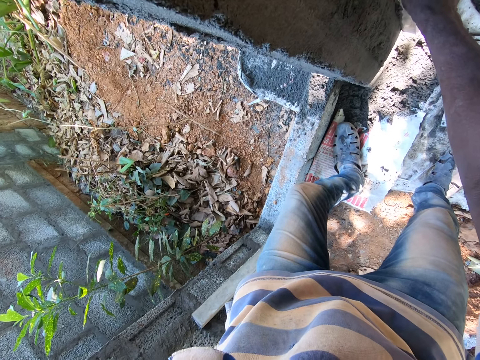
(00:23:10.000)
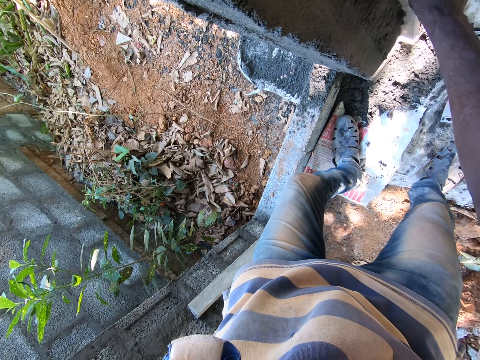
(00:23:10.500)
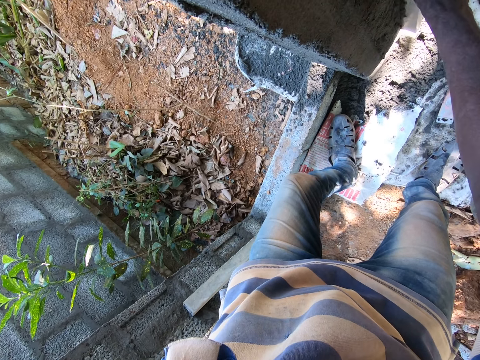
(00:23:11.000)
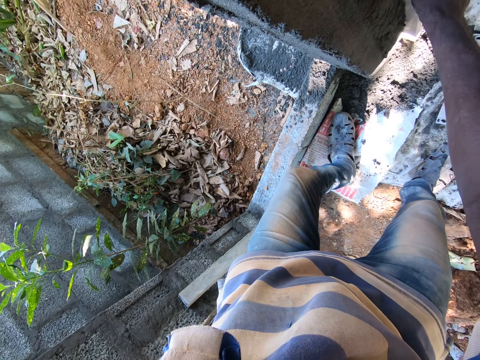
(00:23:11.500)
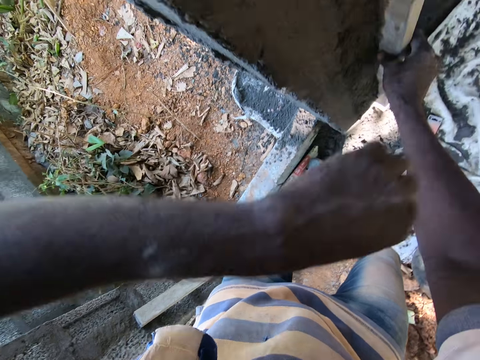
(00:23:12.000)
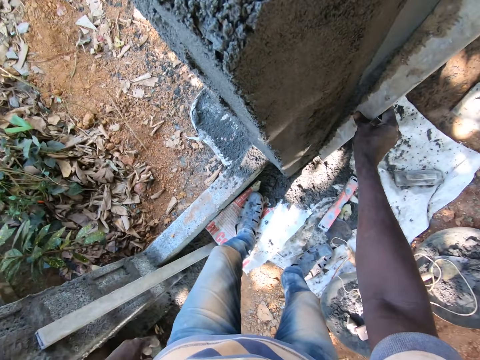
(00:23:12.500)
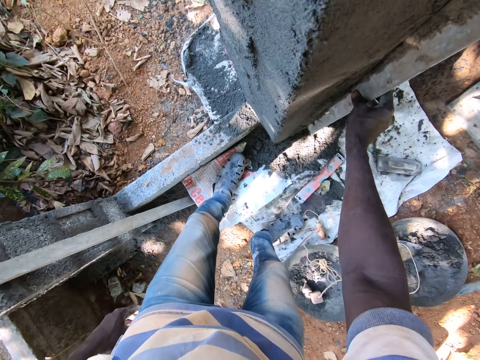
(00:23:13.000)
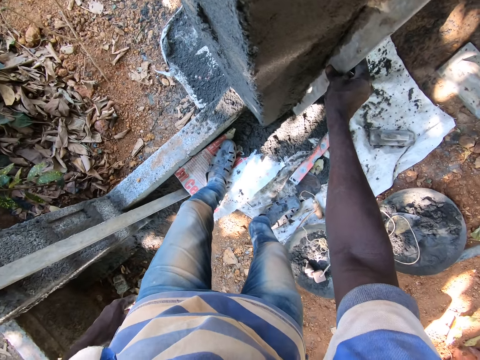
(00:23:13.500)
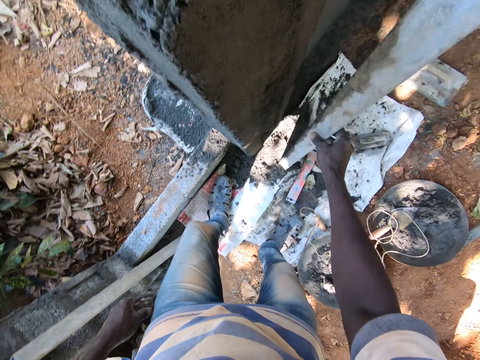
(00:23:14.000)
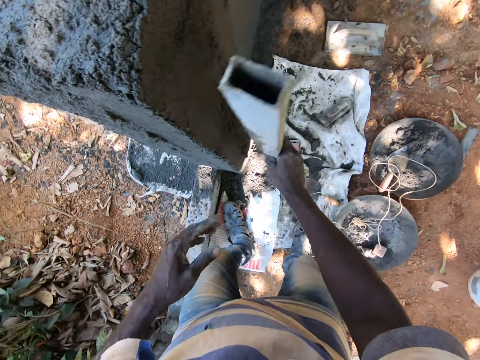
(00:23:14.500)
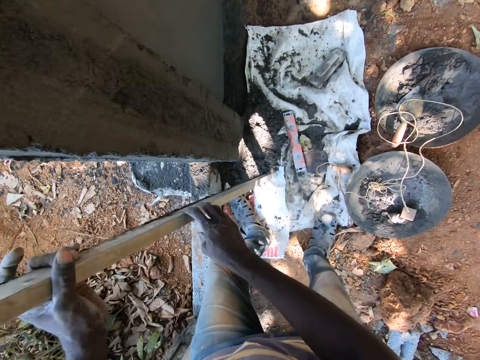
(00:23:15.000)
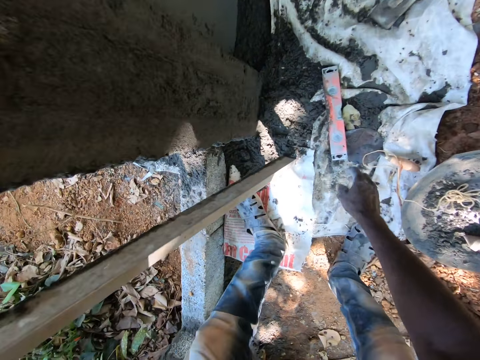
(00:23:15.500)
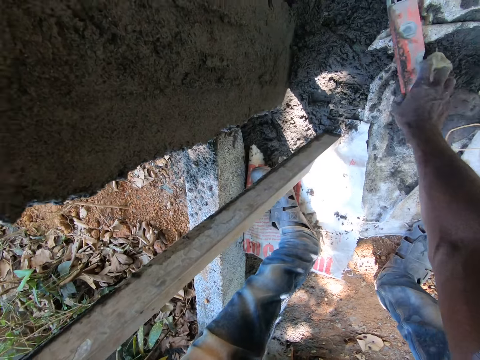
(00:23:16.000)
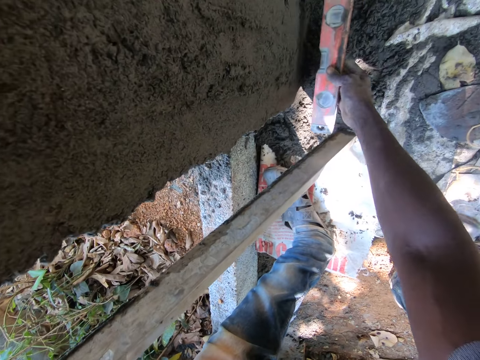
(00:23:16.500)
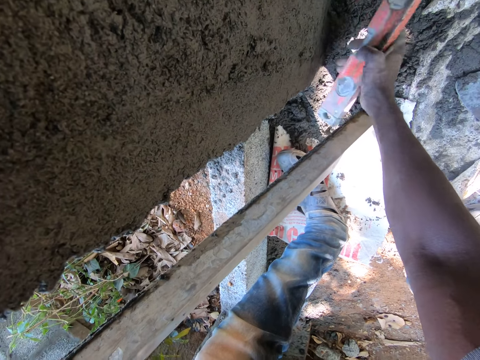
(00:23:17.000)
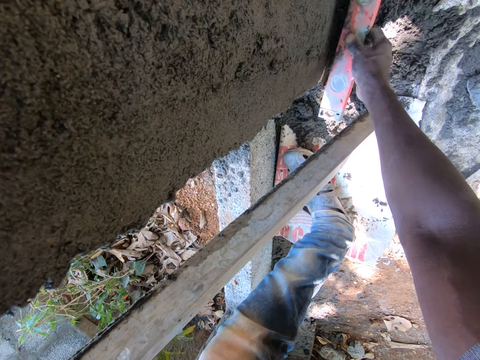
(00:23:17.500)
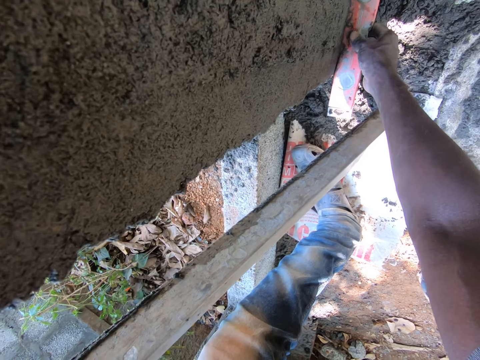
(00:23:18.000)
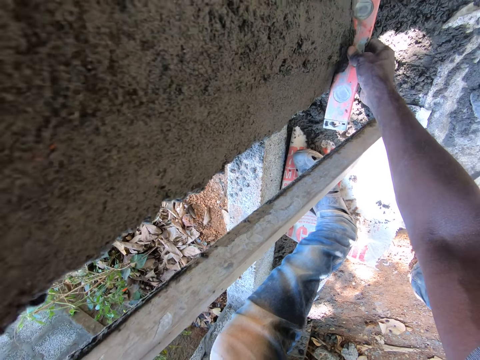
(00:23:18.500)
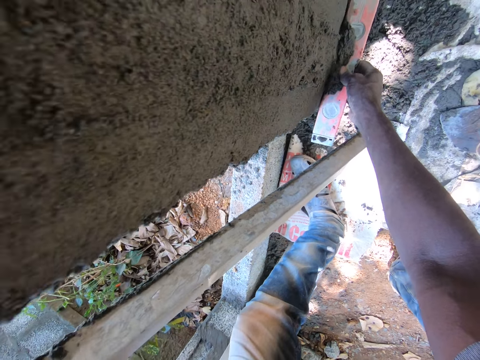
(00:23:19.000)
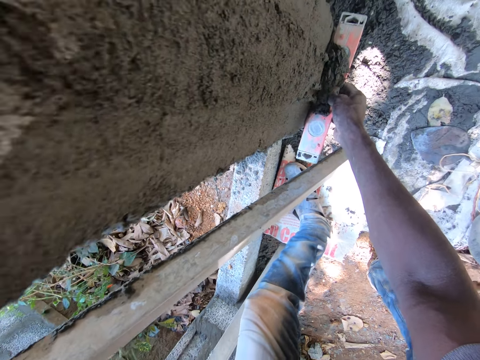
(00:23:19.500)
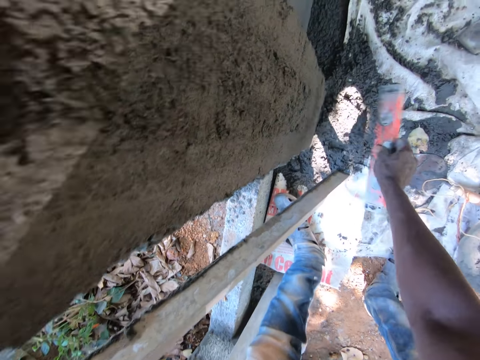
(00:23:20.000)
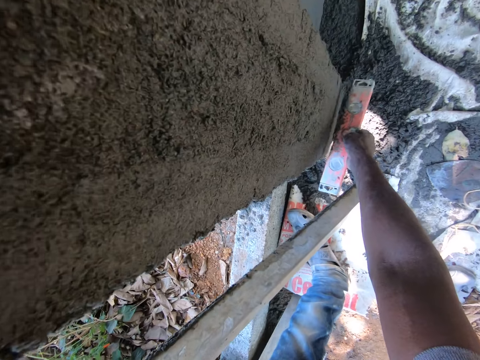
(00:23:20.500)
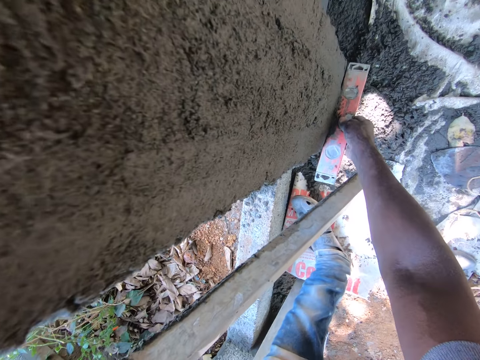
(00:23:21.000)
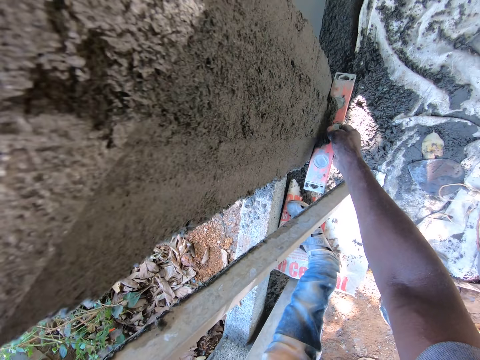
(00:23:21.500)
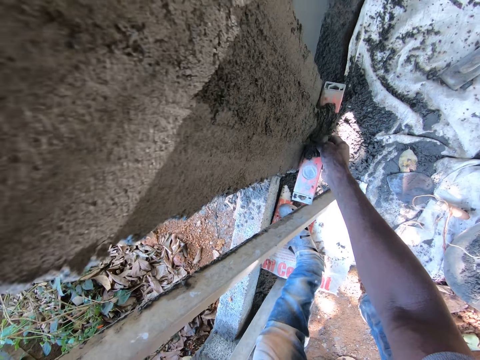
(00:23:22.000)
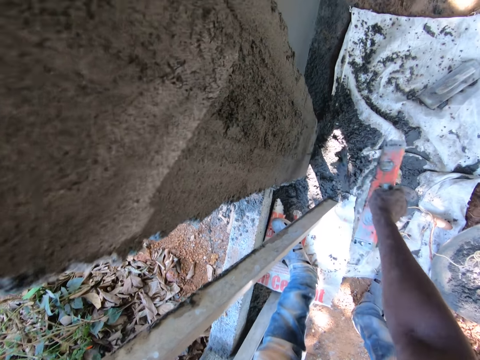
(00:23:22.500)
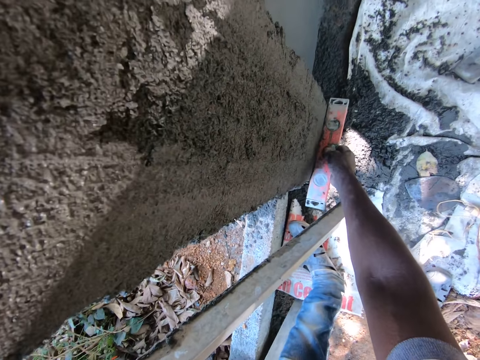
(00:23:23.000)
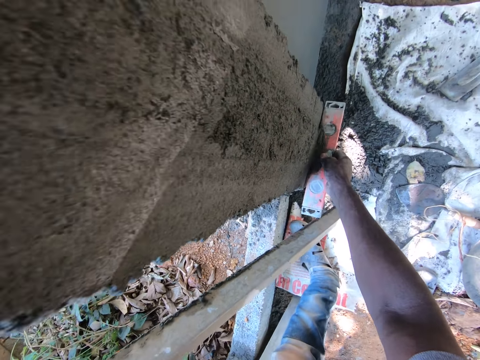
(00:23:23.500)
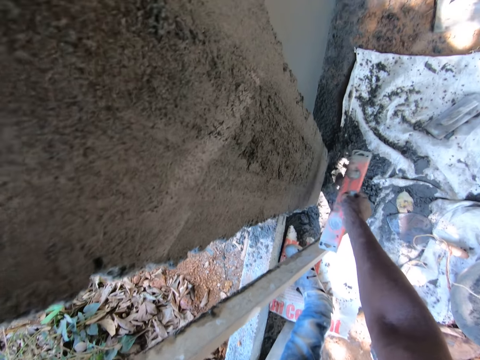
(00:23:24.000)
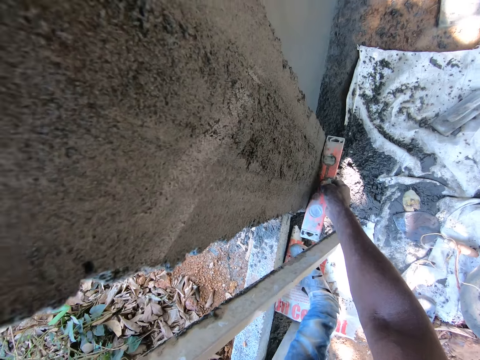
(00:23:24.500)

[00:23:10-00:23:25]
The camera wearer holds the metal bar or iron rod with the right hand. He levels the wall with the metal bar. He hits the iron rod on the polythene sheet with his right hand. He passes the iron rod from his right hand to his left hand. He picks the spirit level from the polythene sheet with his right hand. He scrapes mortar off the wall with the spirit level in his right hand. He levels the wall with the spirit level.

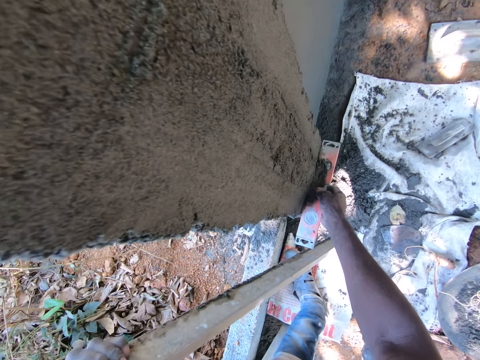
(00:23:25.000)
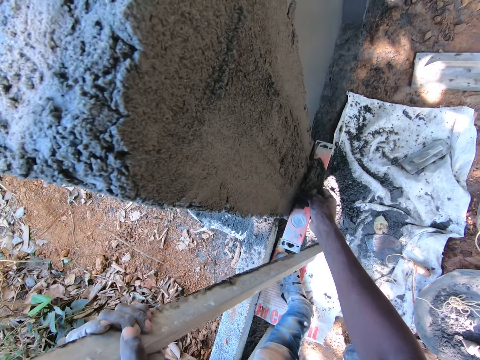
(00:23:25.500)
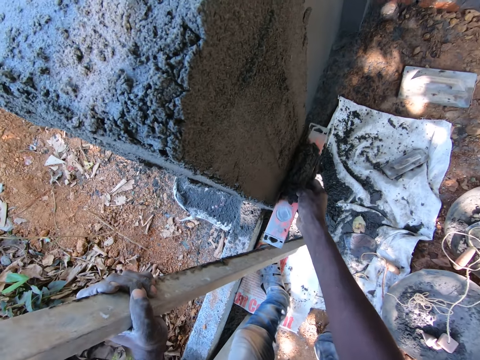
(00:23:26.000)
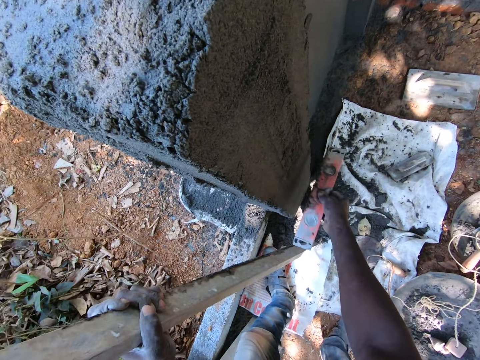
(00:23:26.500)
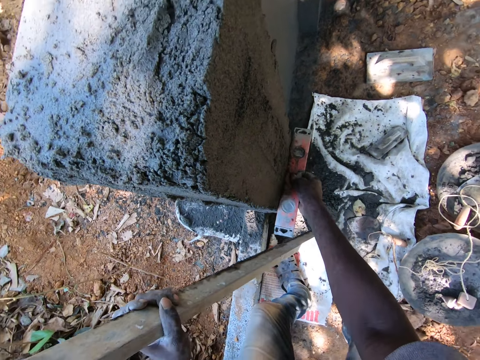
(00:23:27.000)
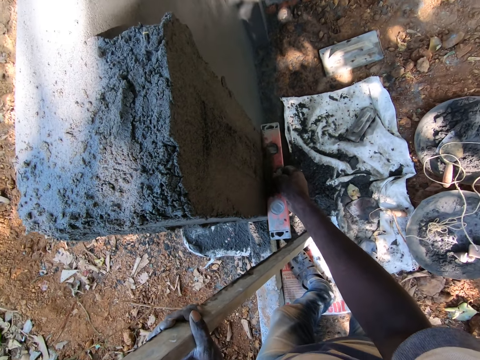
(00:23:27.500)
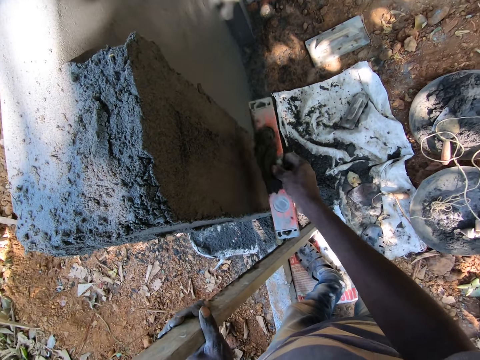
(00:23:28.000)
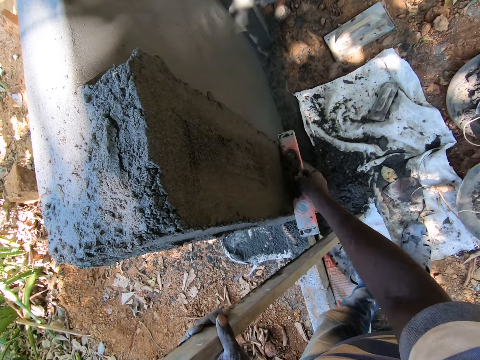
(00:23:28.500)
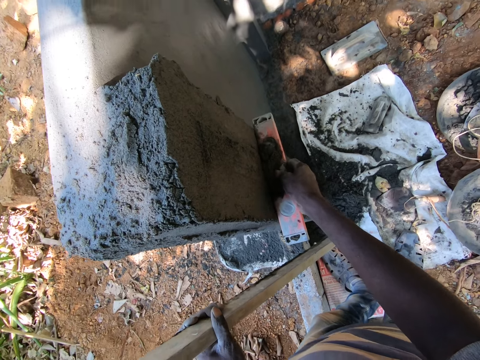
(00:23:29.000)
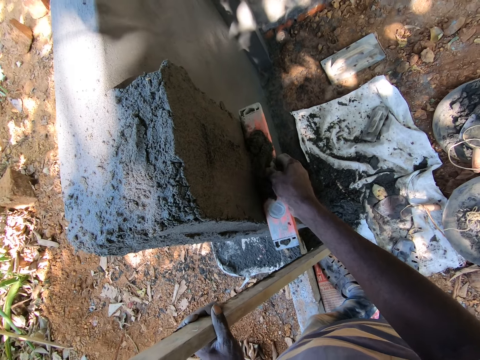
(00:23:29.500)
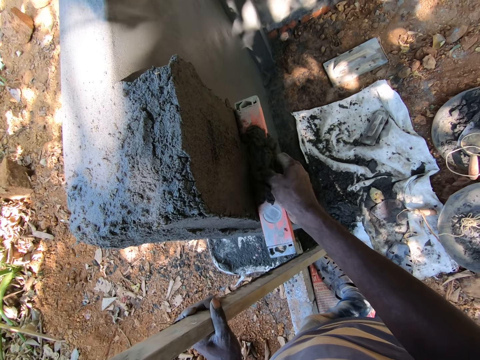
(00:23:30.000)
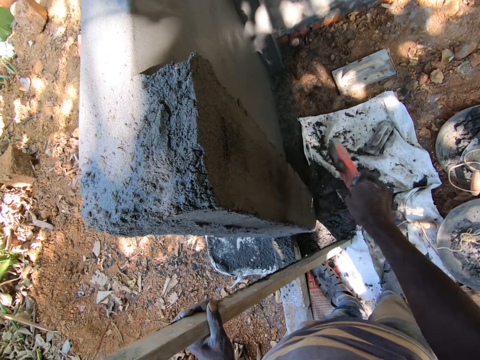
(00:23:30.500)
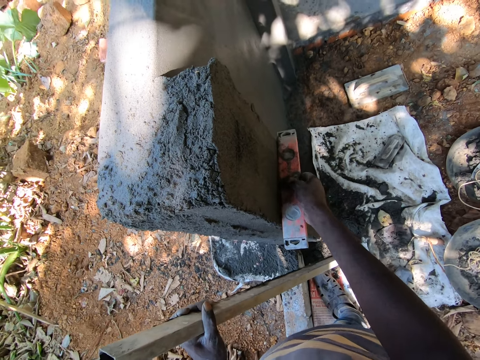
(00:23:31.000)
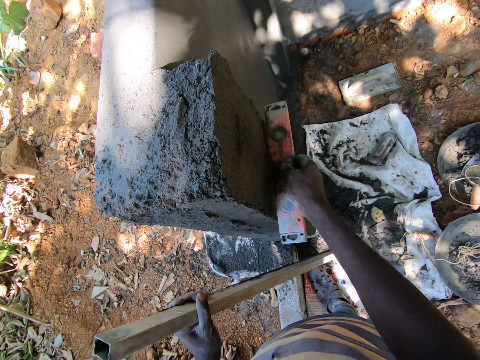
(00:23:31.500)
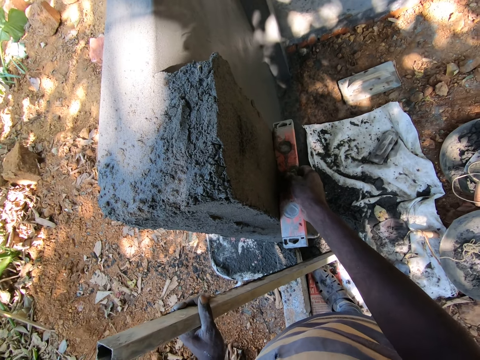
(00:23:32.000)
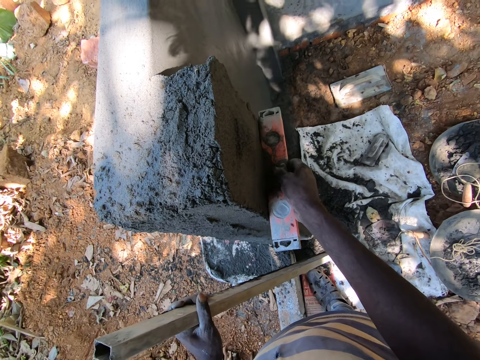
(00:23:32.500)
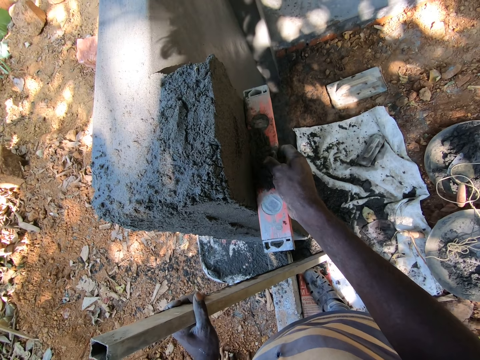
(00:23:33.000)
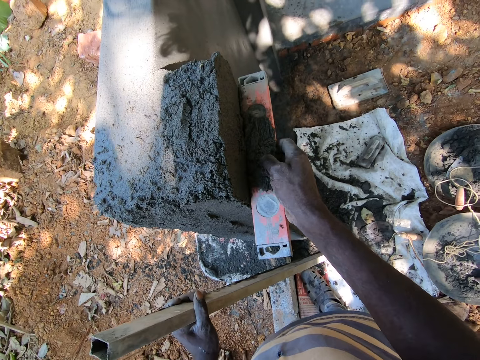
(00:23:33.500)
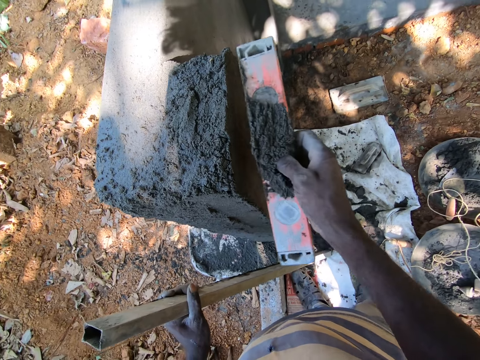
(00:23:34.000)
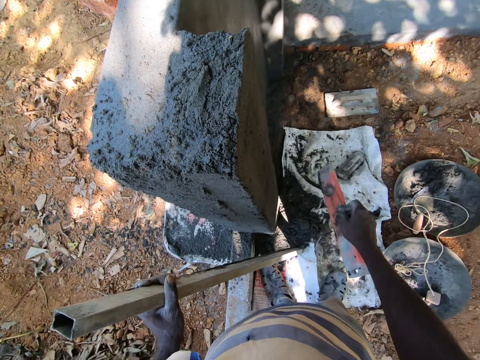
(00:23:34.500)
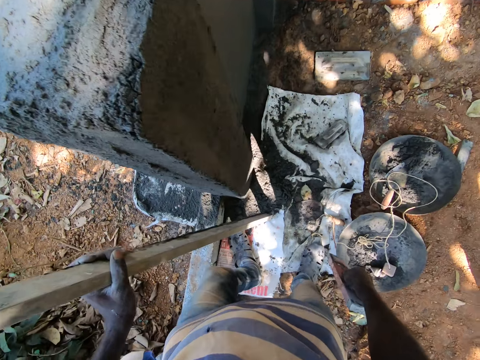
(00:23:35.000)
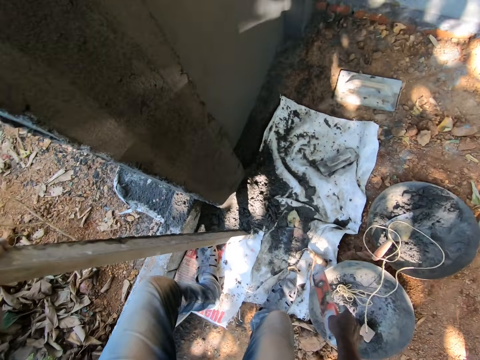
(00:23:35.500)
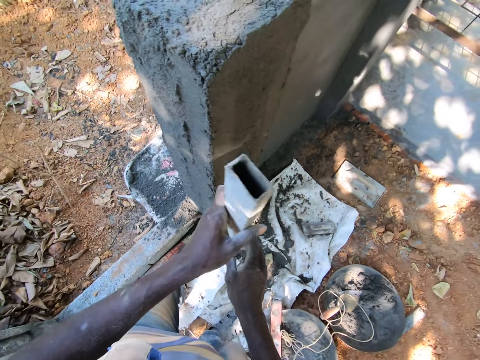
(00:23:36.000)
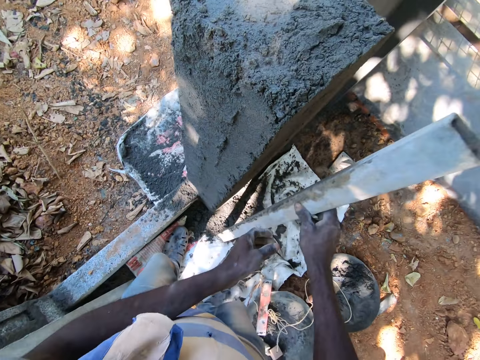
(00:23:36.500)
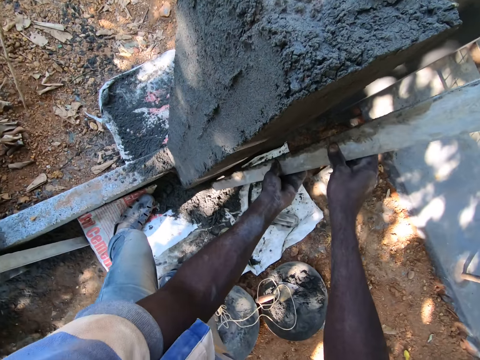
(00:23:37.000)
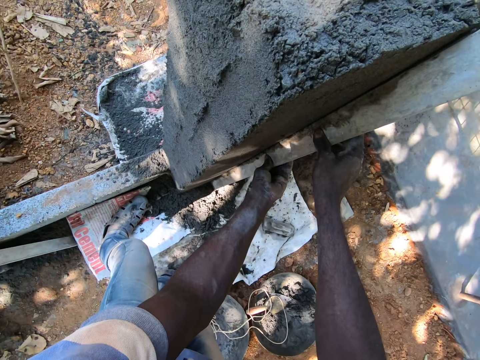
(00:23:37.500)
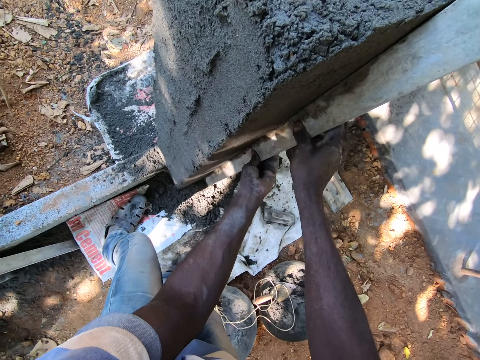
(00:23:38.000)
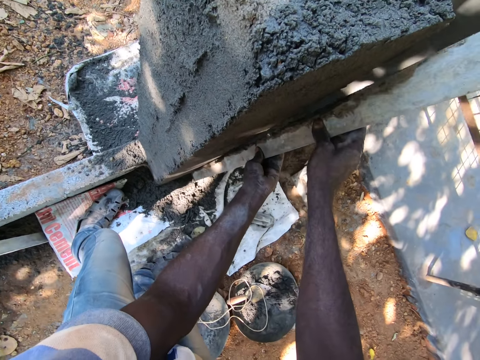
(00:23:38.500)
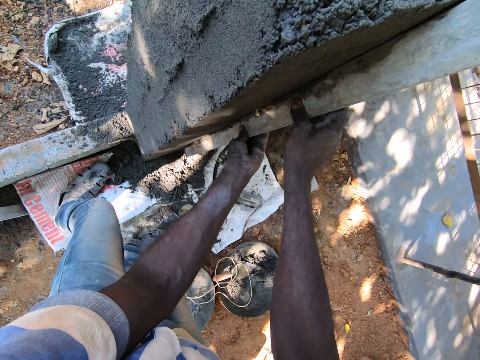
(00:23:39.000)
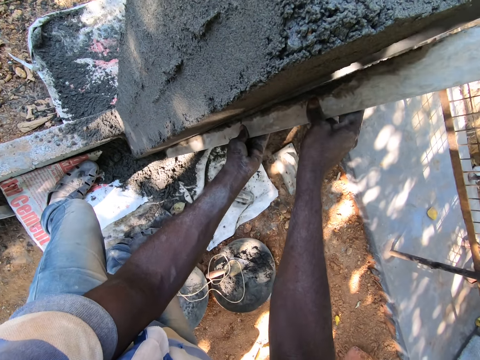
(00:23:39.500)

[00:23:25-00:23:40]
The camera wearer drops the spirit level in a head pan on the floor with his right hand. He passes the iron rod or metal bar from his left hand to his right hand. He scrapes mortar off the wall with the iron rod in his hands. He holds the metal bar with both hands. He levels the wall with the metal bar.
